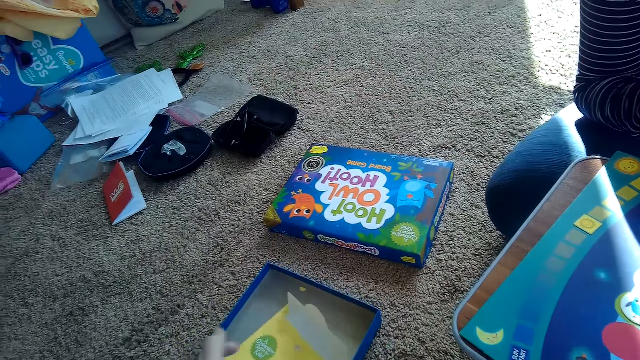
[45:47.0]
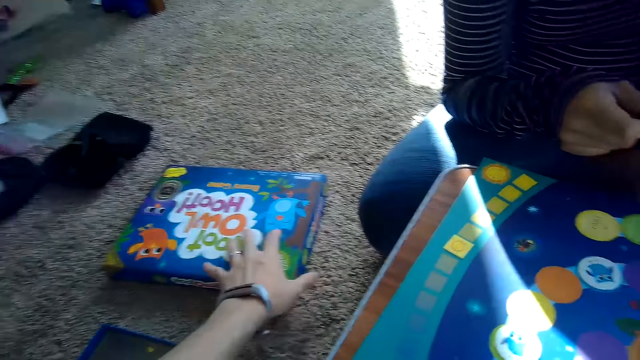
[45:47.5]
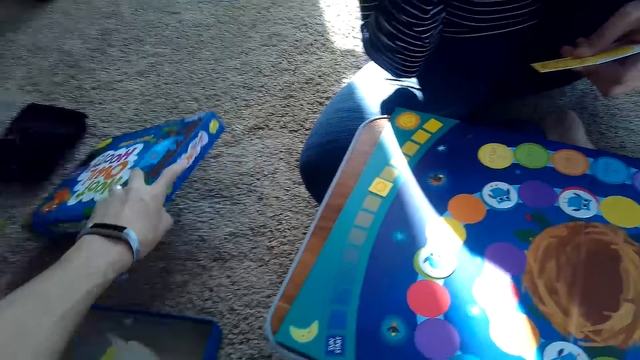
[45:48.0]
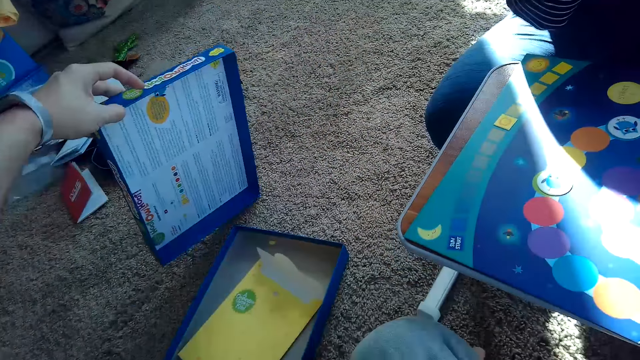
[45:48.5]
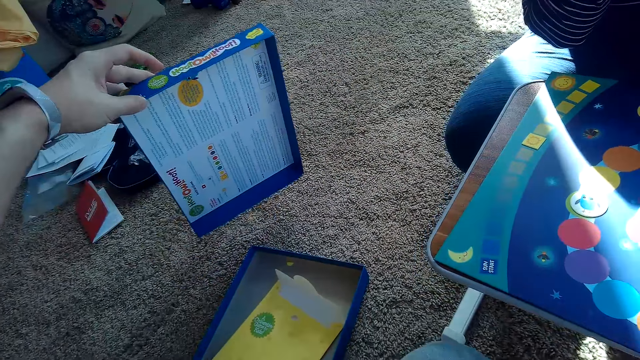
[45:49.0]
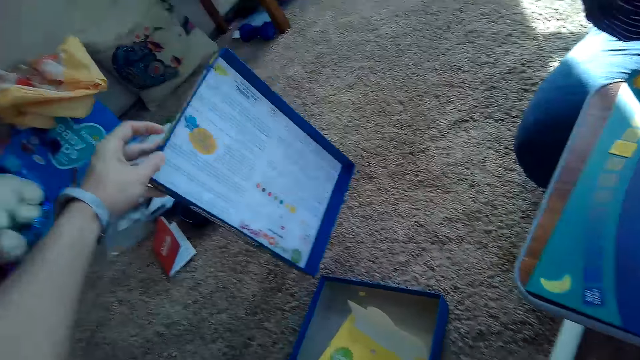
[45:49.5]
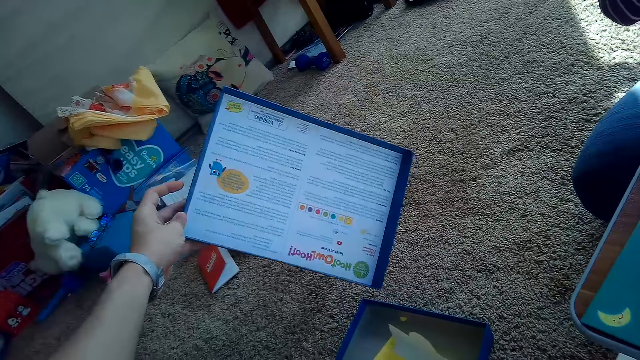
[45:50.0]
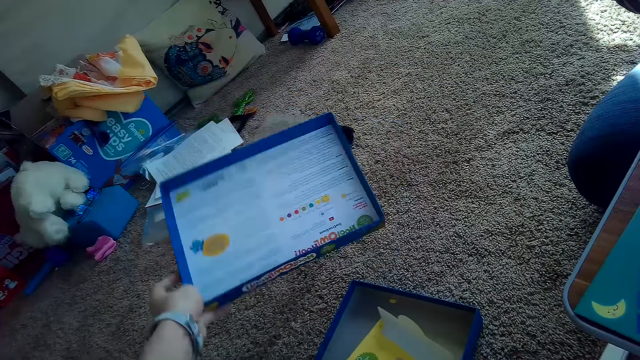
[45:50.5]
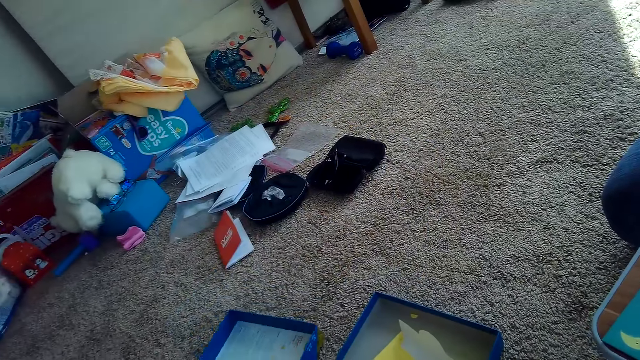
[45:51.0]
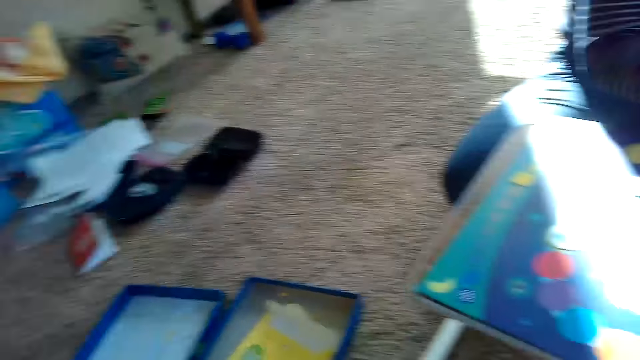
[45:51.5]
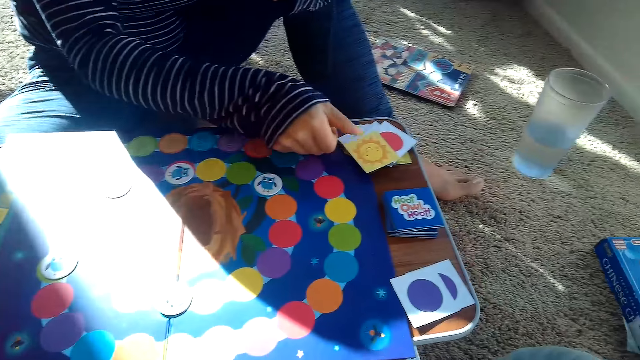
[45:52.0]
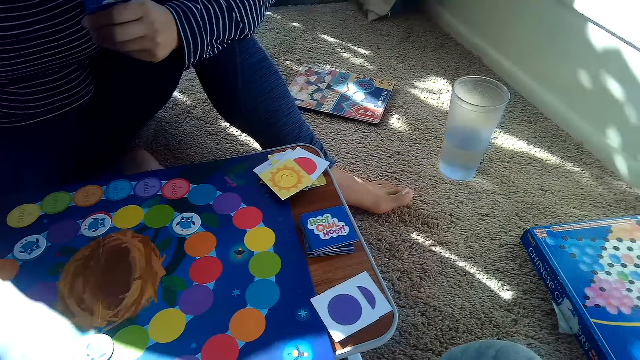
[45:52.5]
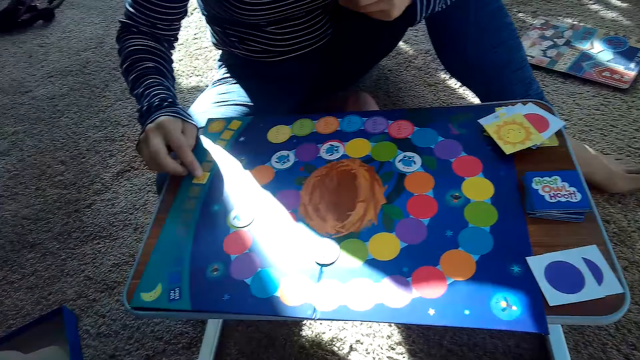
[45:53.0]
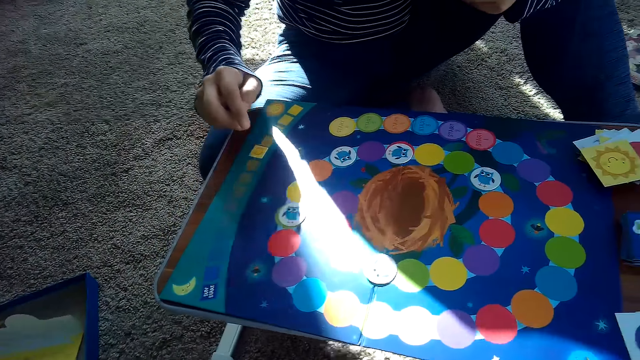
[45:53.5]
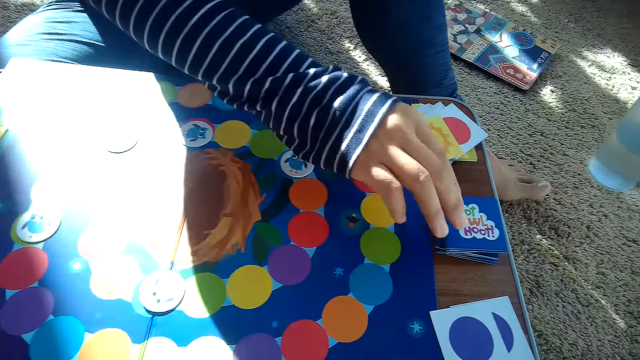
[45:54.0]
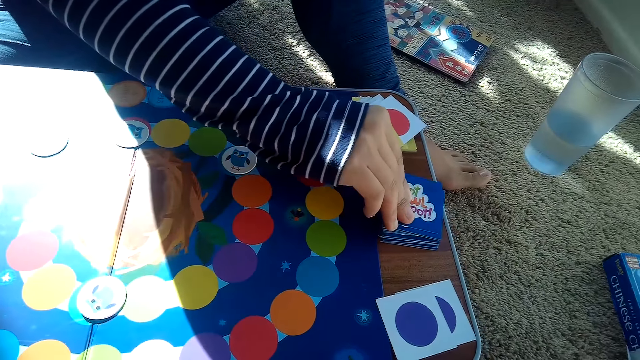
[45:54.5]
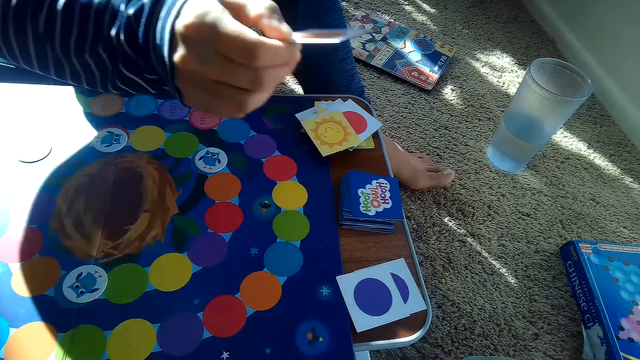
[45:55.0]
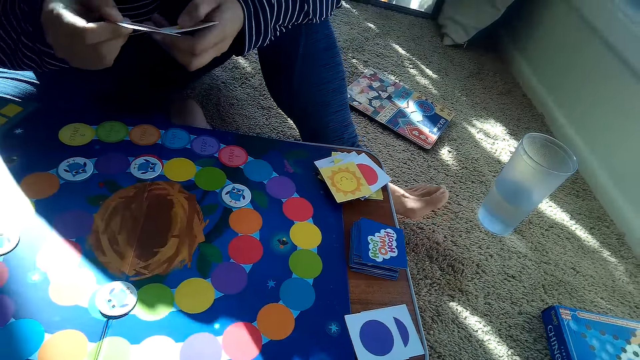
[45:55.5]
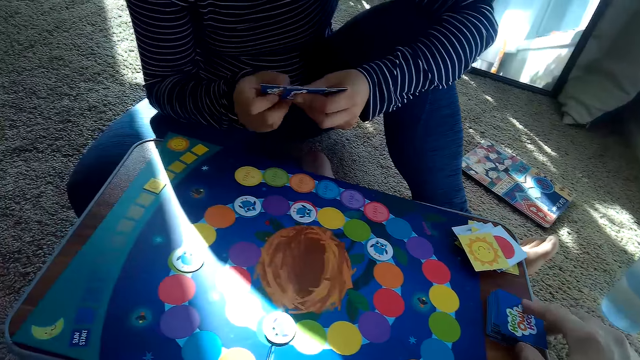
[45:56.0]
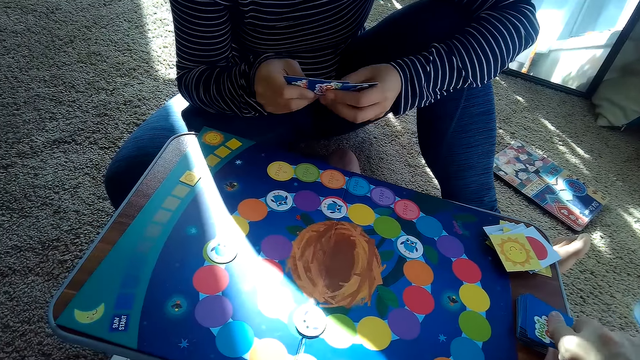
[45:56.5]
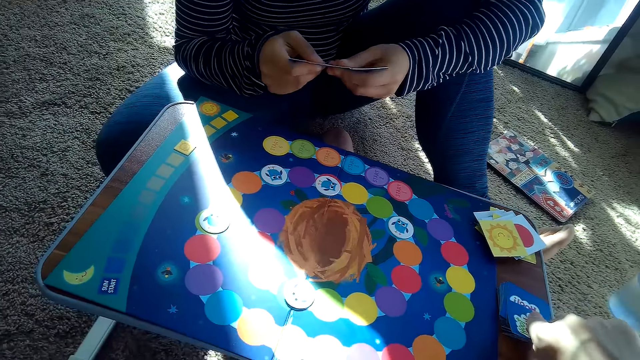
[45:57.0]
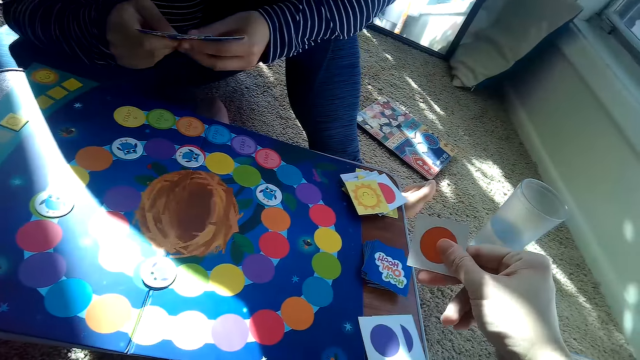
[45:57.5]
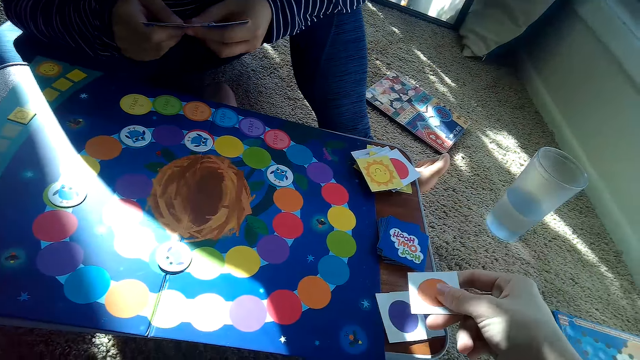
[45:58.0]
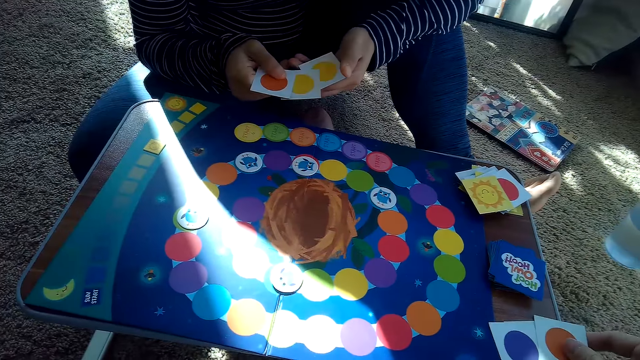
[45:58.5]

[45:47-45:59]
The camera wearer drops the envelope in the box. He picks a covering of the box of the board game with his left hand. He drops the covering of the box on the floor with his left hand. The partner moves a card. She moves a chip on the game board with her right hand. She picks a card from the stack of cards on the table with her right hand. The camera wearer picks a card from the stack of cards on the table with his right hand.

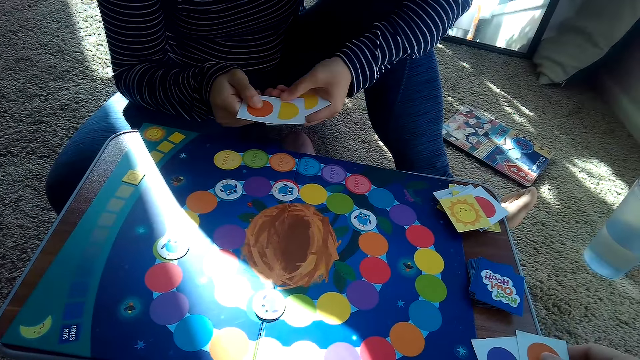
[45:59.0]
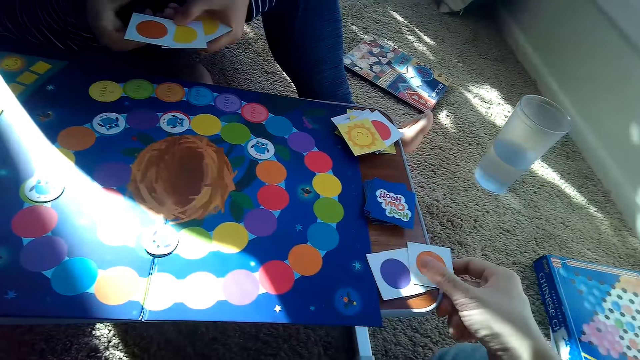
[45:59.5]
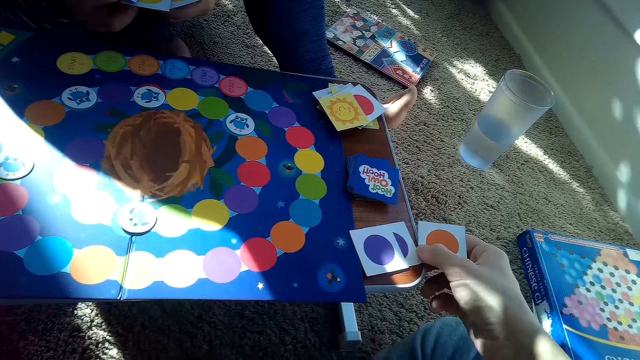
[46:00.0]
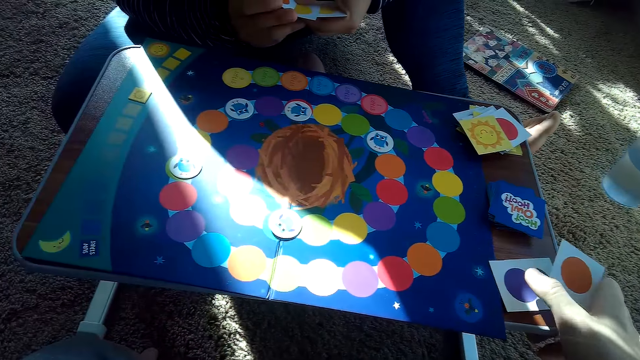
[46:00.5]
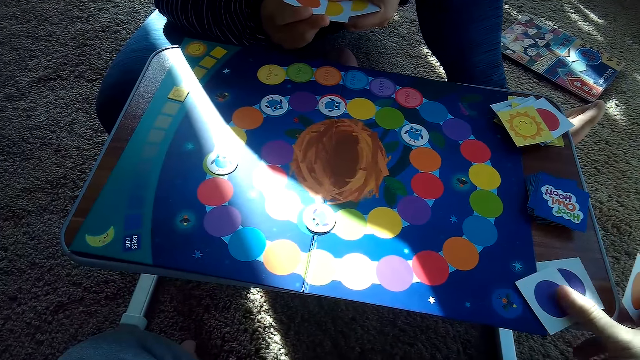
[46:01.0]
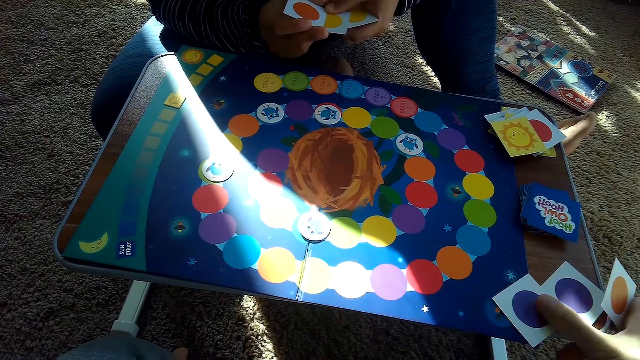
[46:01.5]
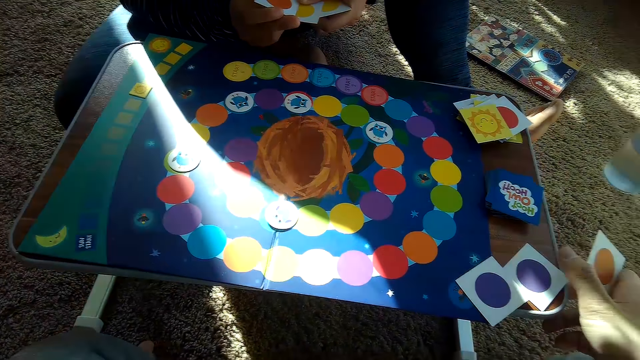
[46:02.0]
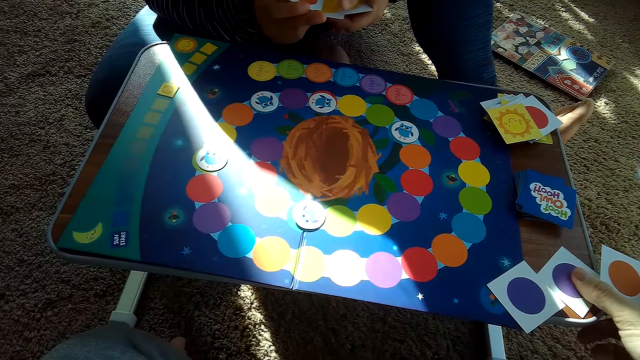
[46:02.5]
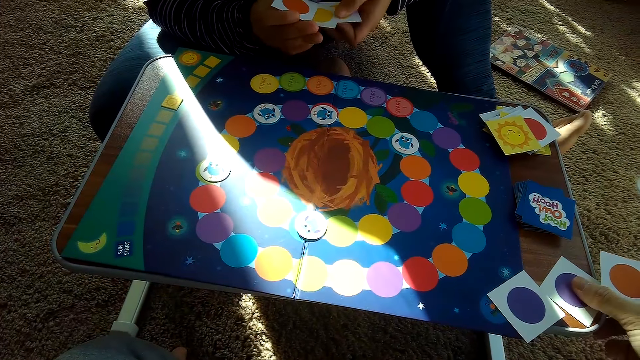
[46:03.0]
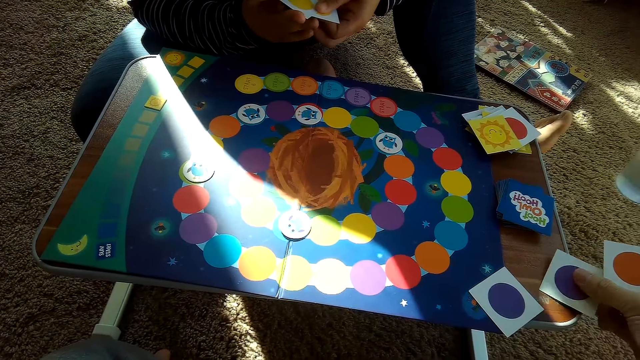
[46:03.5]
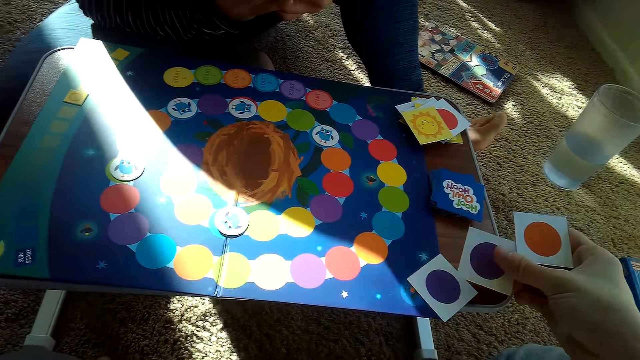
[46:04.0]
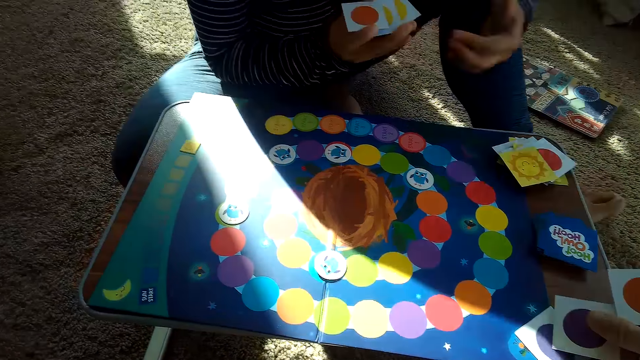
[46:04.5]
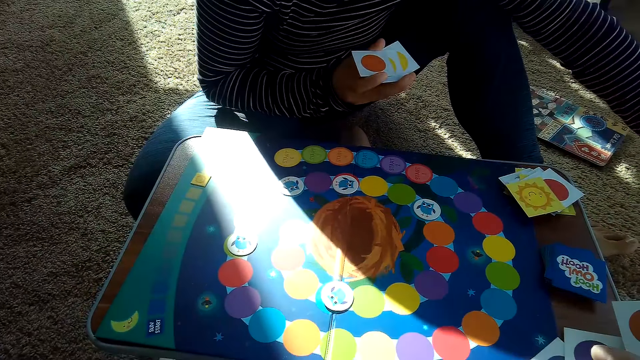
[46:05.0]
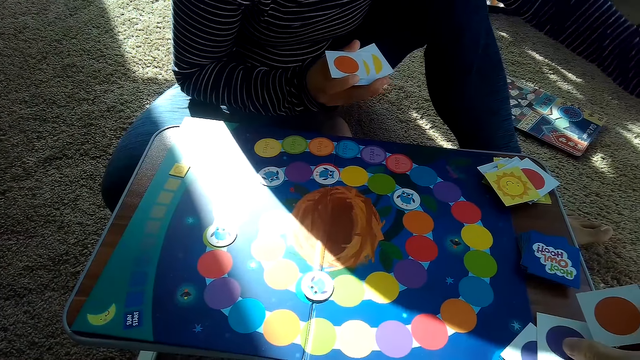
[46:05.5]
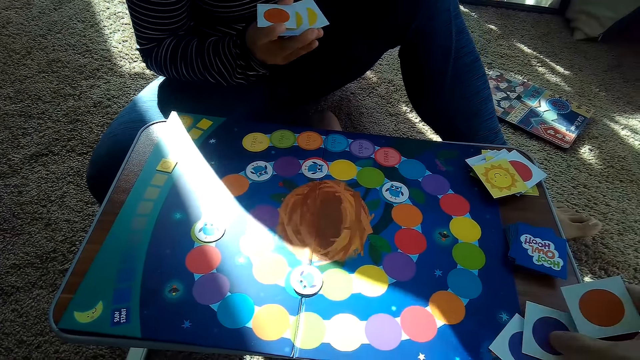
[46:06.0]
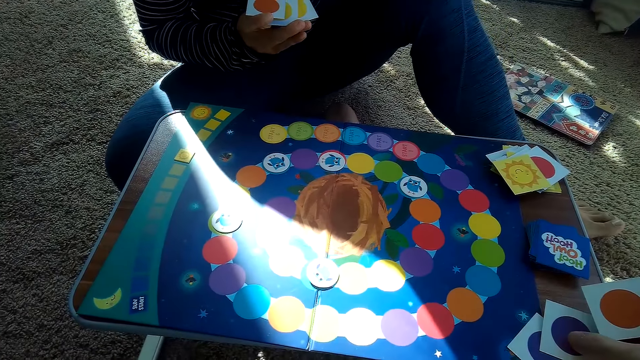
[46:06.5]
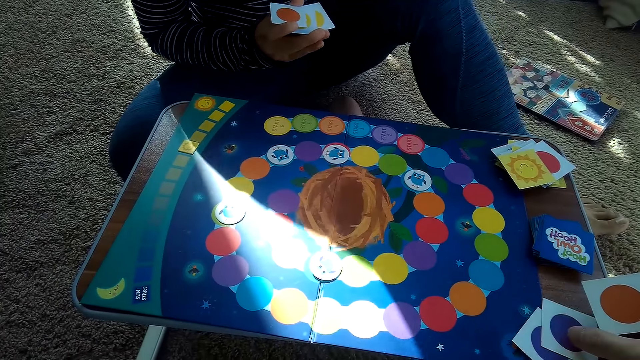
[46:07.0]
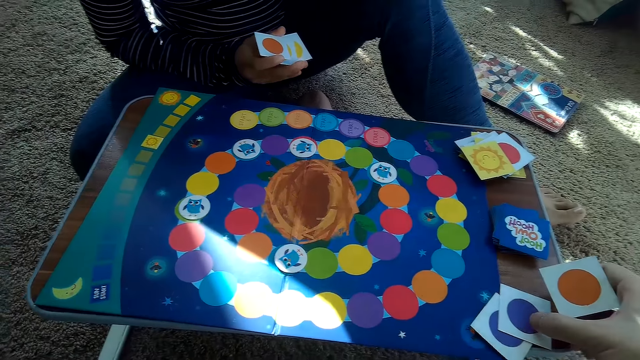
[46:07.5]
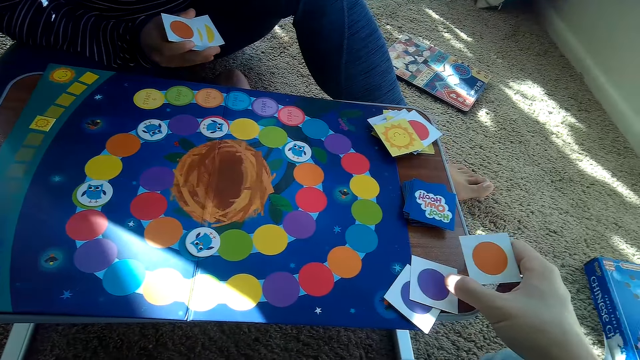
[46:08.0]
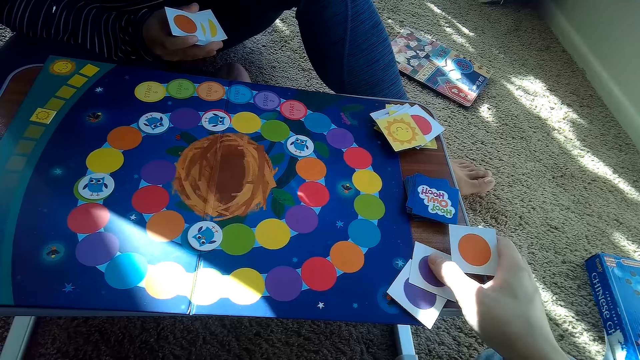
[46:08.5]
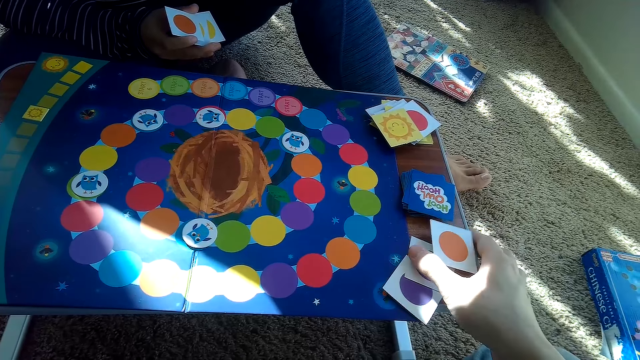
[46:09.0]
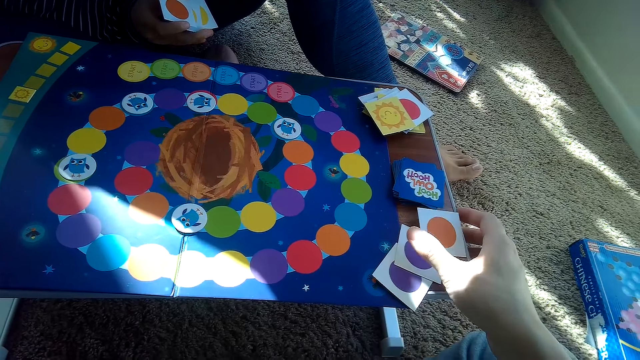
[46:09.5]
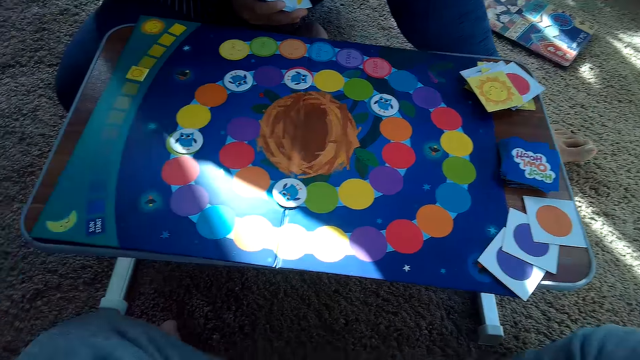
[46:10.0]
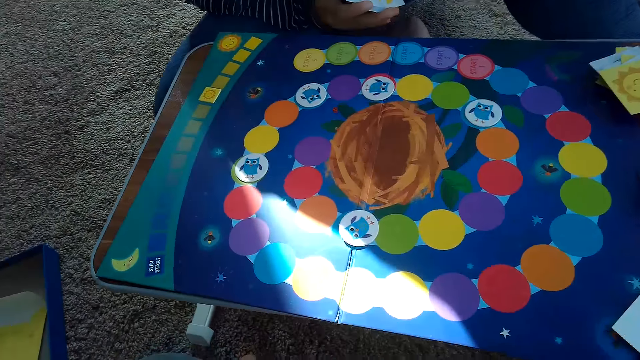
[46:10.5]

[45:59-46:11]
The camera wearer spreads cards. A woman takes a glass of water. The camera wearer puts down a card.
